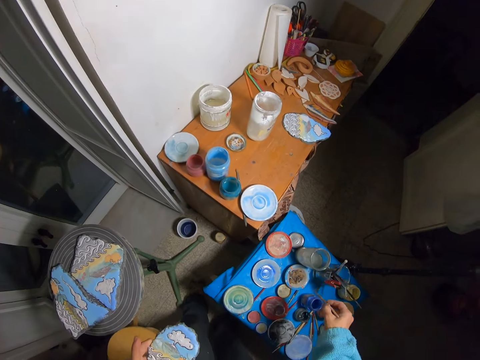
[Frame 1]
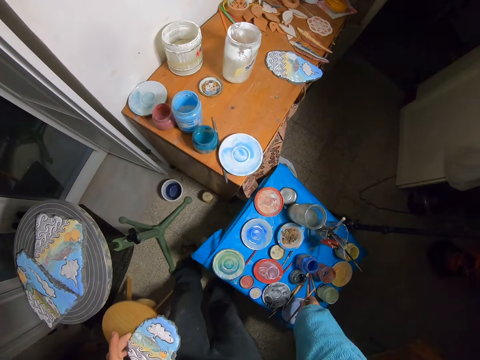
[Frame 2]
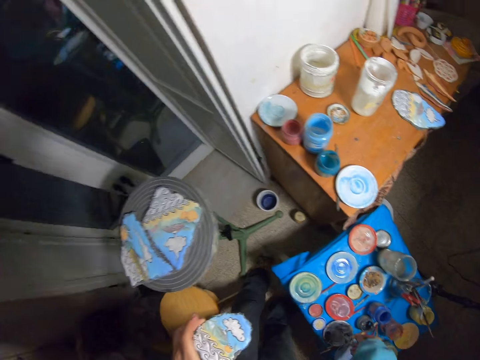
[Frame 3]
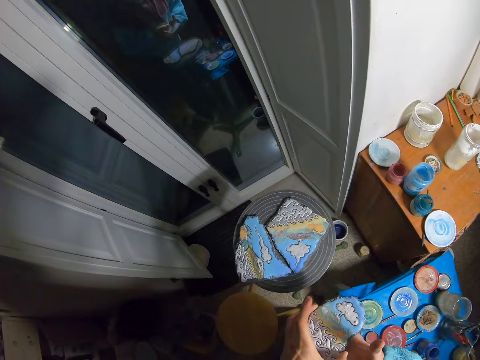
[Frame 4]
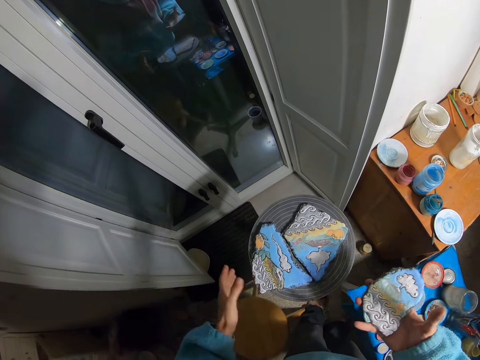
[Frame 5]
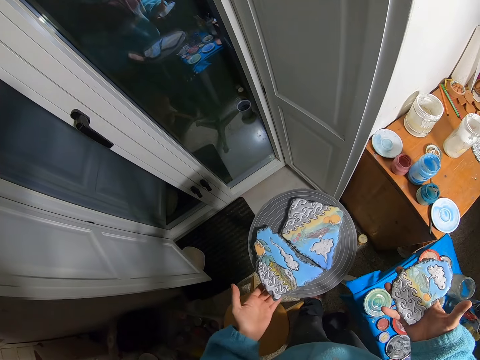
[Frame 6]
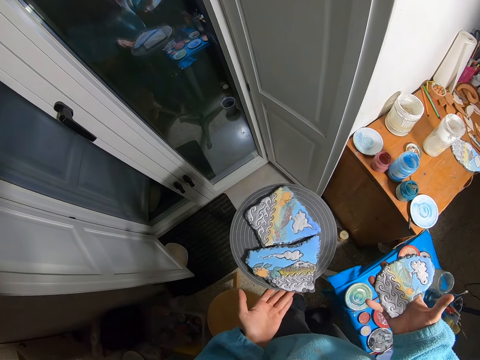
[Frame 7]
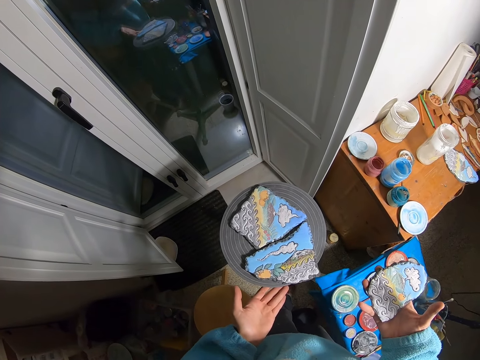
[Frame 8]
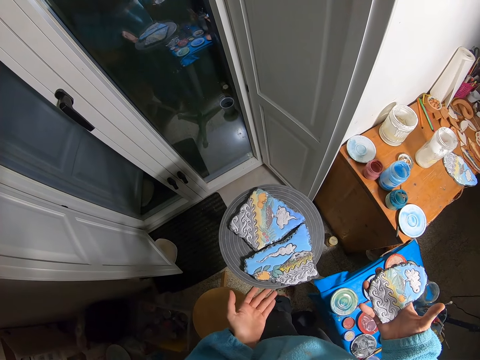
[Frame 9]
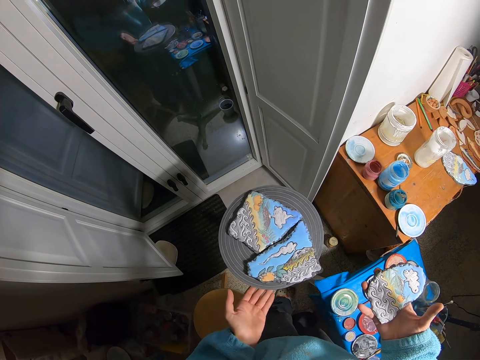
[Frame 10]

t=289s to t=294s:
The camera wearer drops the brush in her right hand on the blue canvas. She passes the rock table to her right hand. She spins the rotating stand with her left hand. She stops the spinning stand with her left hand. She spins the rotating stand with her left hand.

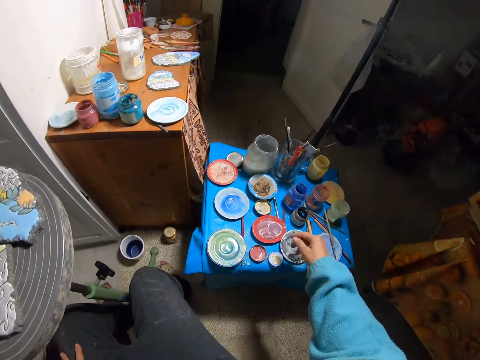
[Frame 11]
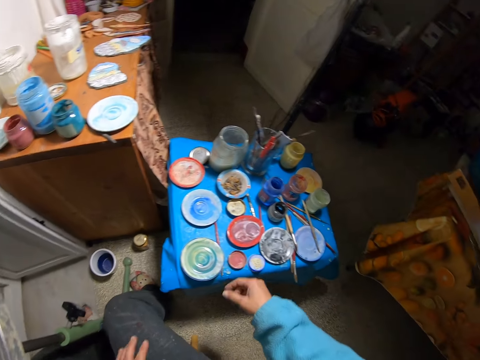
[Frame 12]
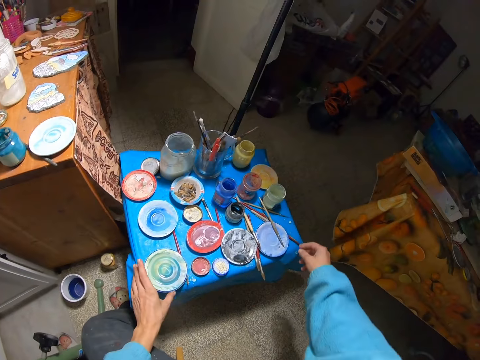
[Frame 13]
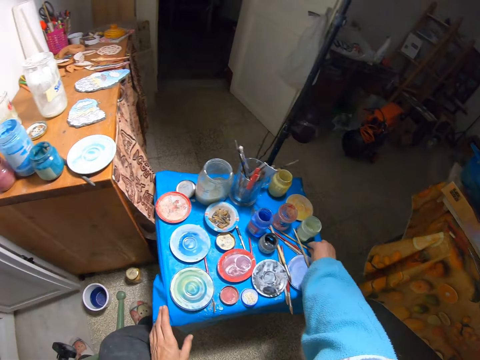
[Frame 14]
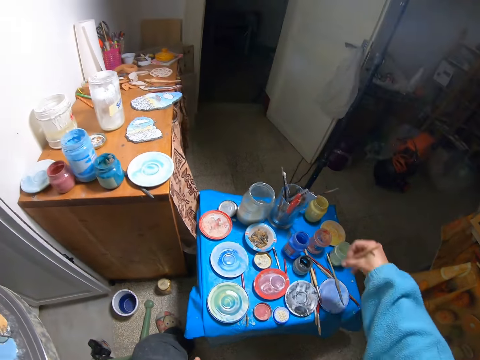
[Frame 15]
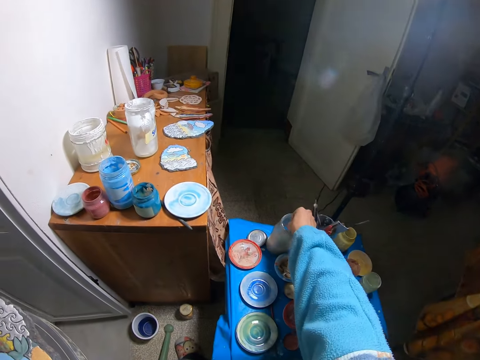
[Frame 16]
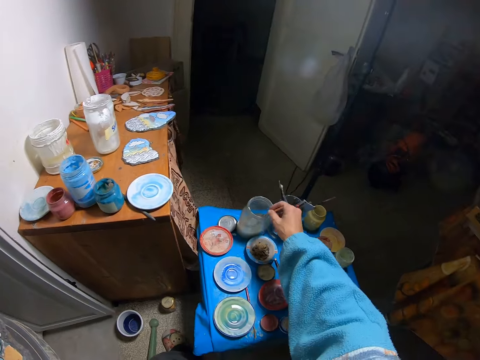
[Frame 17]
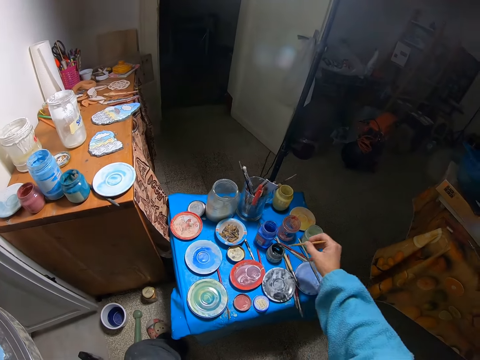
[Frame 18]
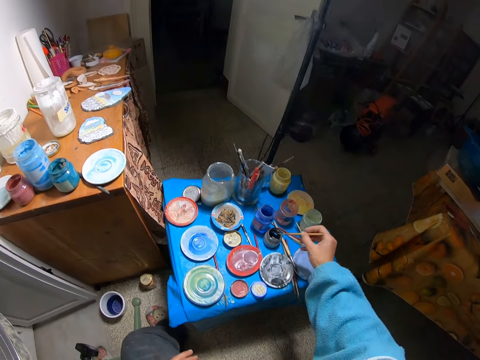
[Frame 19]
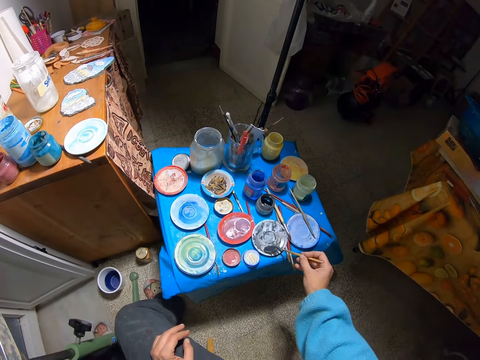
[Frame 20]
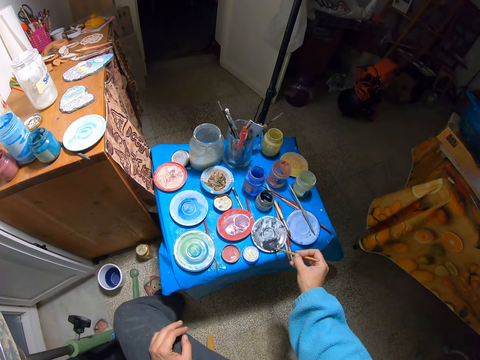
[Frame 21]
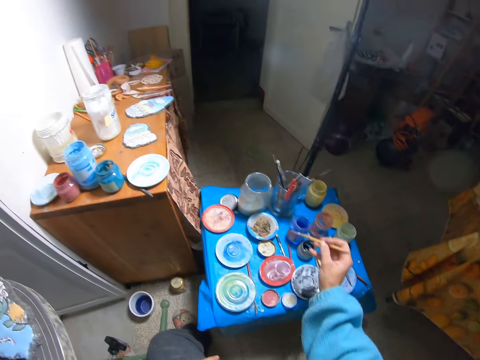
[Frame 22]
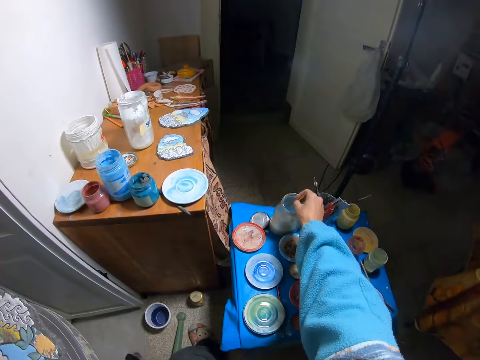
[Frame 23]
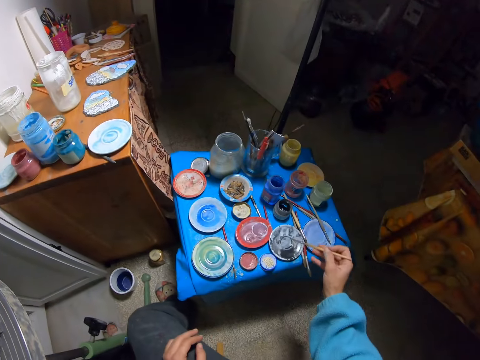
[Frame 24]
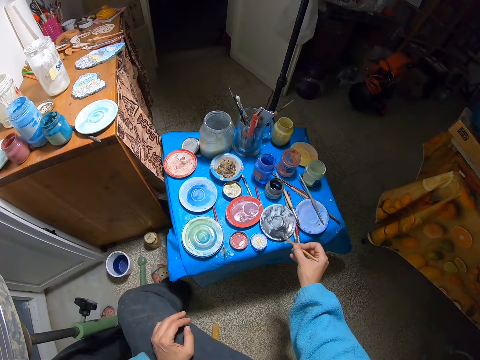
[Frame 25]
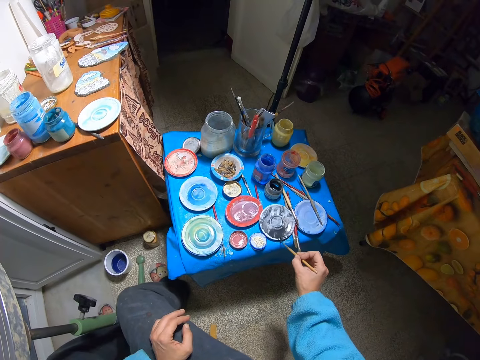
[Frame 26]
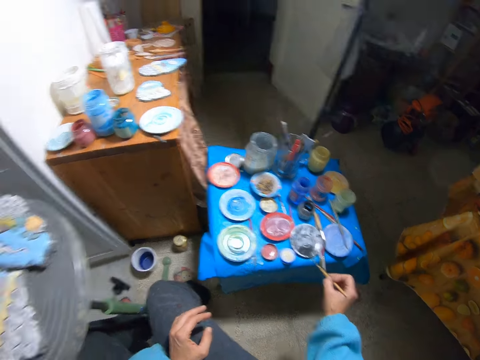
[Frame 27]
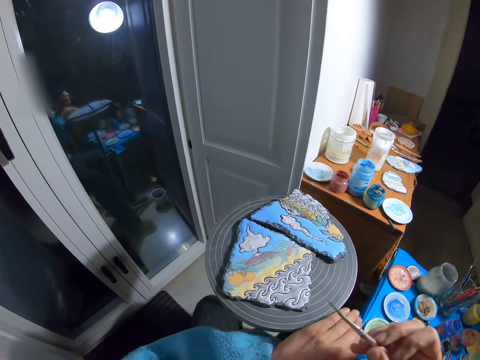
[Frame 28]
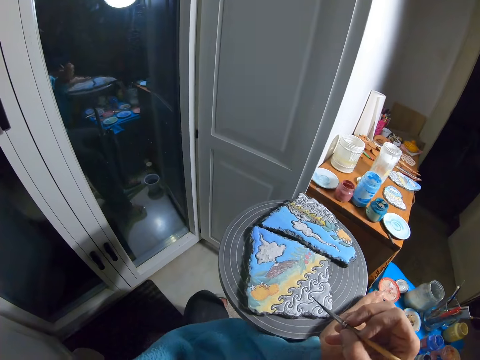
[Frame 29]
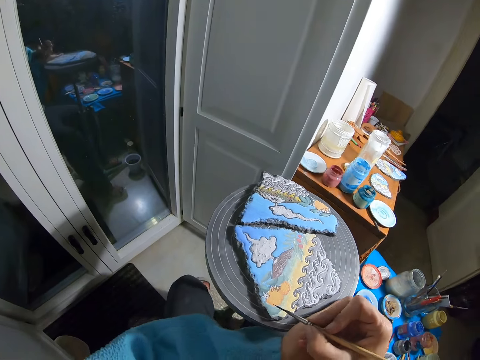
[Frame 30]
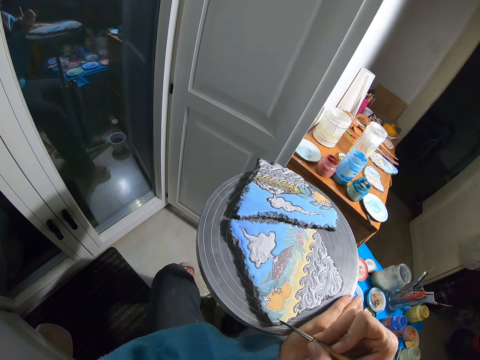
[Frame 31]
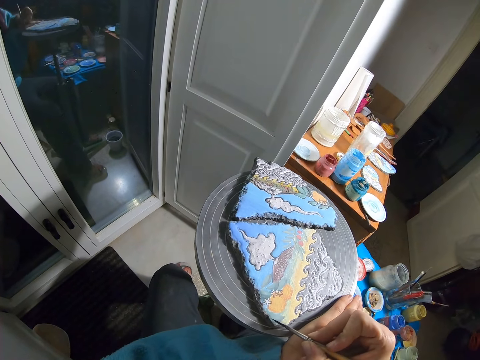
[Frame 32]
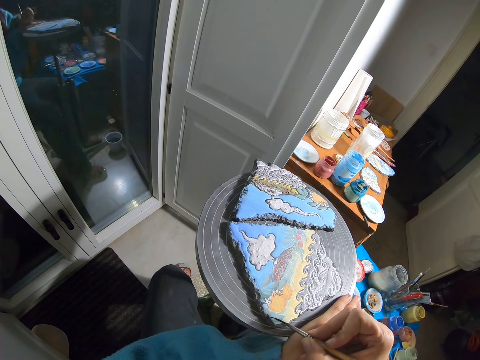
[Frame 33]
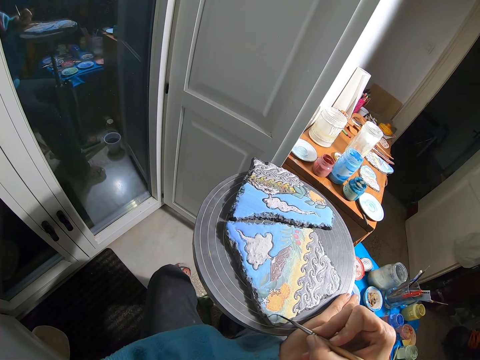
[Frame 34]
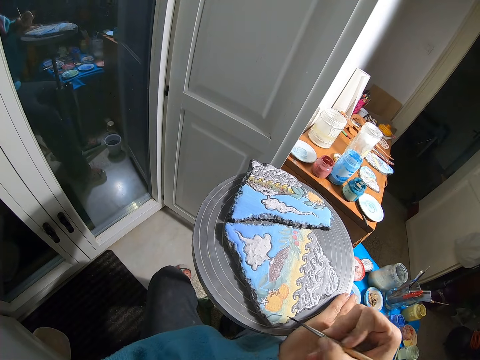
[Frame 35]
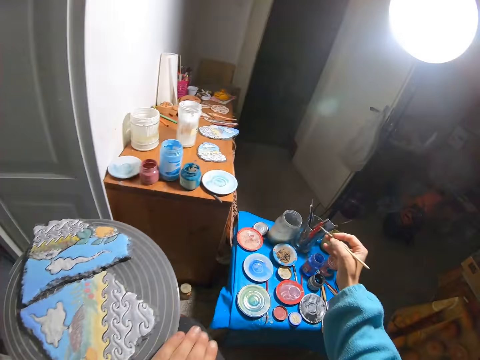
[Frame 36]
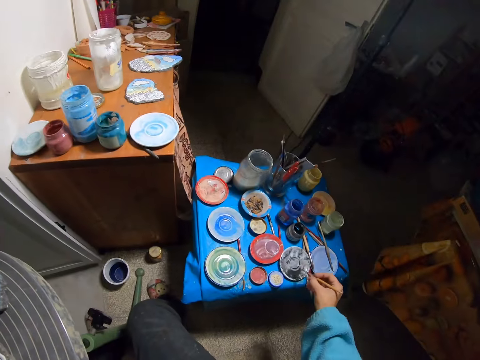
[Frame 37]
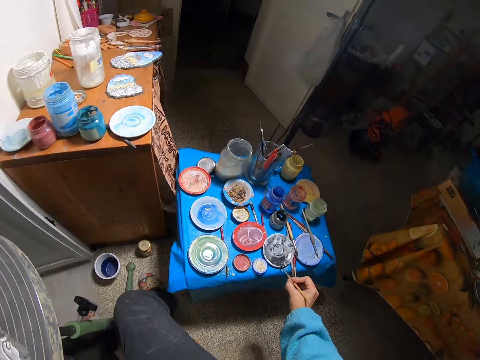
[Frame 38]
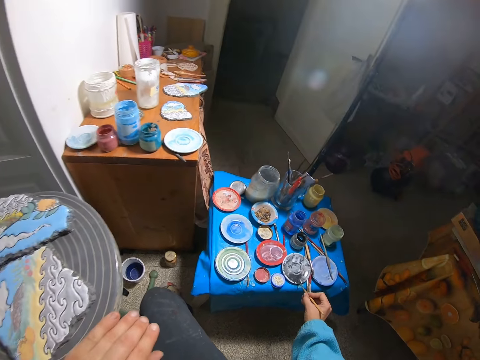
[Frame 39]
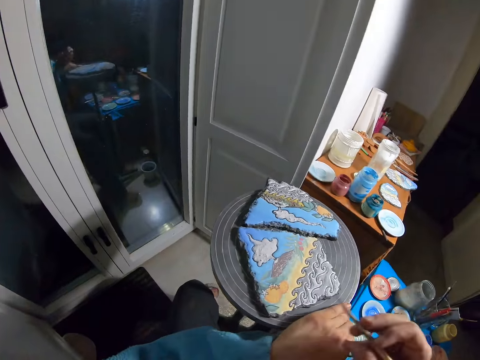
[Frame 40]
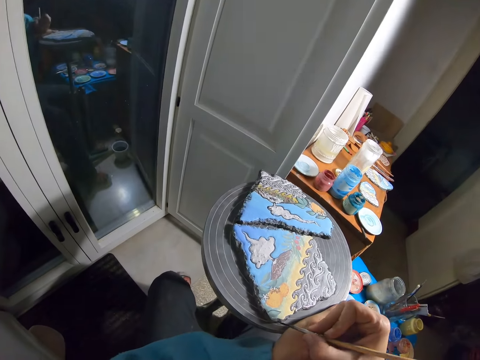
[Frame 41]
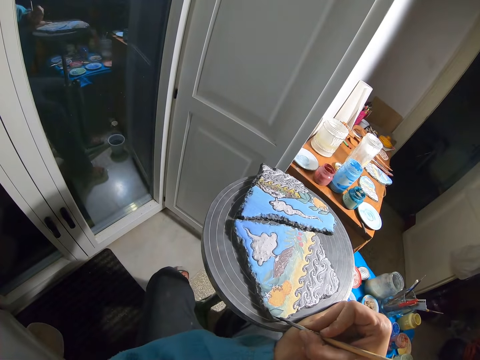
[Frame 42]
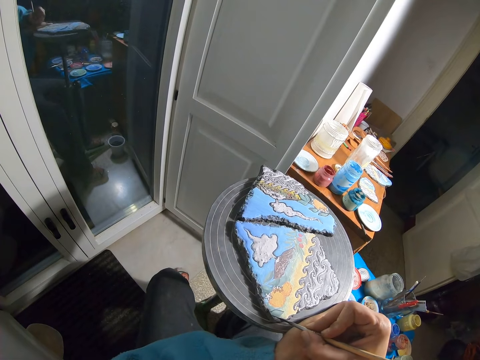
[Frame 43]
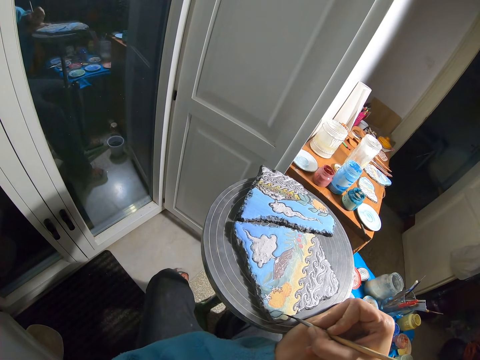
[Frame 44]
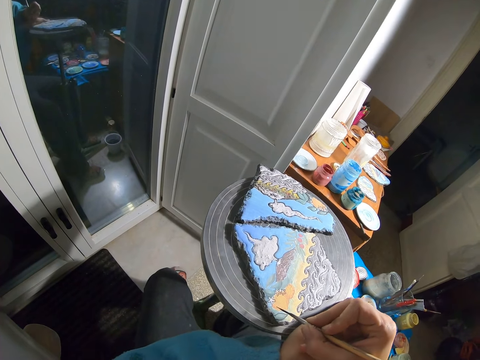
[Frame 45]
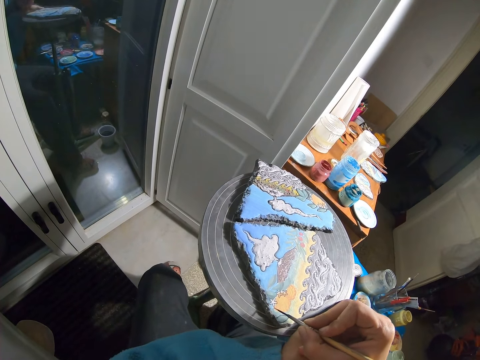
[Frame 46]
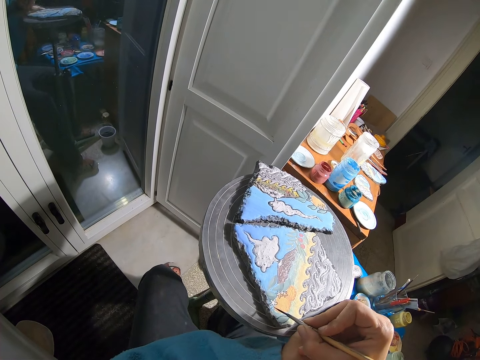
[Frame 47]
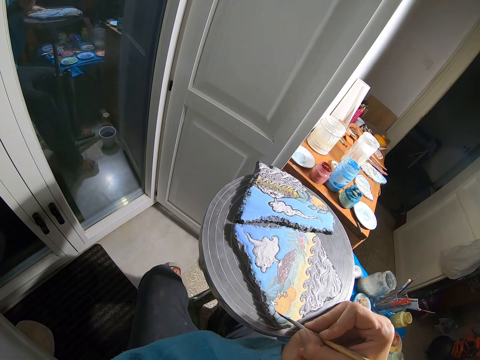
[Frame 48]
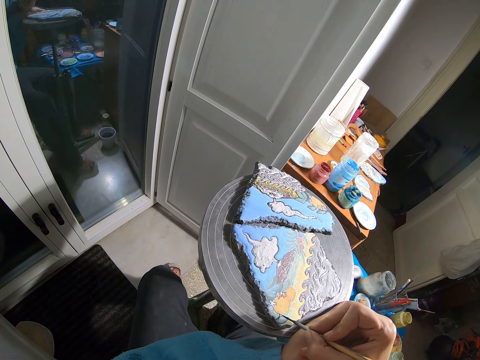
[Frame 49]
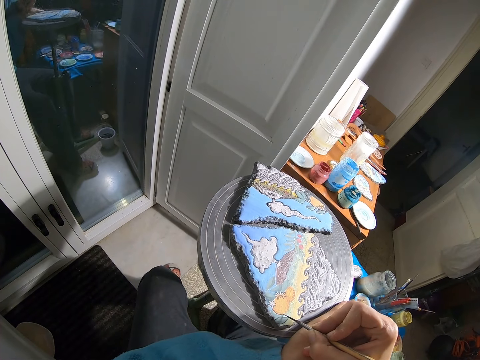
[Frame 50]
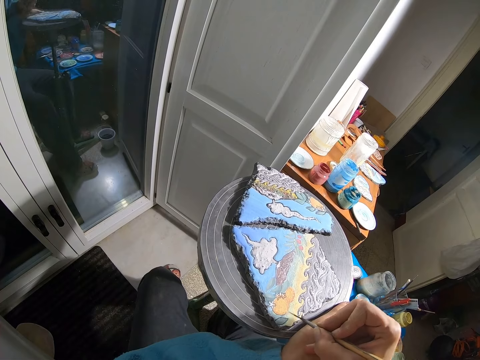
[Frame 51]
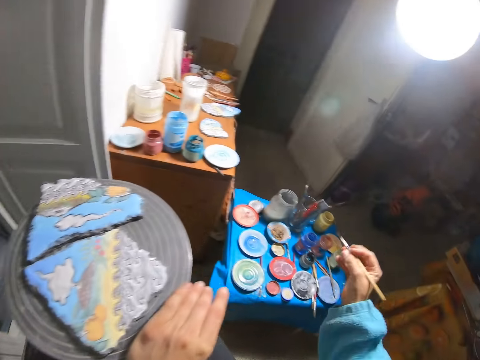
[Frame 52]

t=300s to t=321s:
The camera wearer moves a paint cover on the canvas with her left hand. She picks the brush from the canvas with her right hand. She rinses the brush in a glass cup of water. She fetches some paint from a paint bottle. She paints a paint palette with the brush in her right hand. She dips the brush in the glass cup of water. She paints the paint palette with the brush in her right hand. She holds the spinning stand with her left hand. She spins the spinning stand with her left hand. She paints the rock with the brush in her right hand. She rubs the brush in her right hand on the paint palette. She paints the rock with the brush in her right hand.
